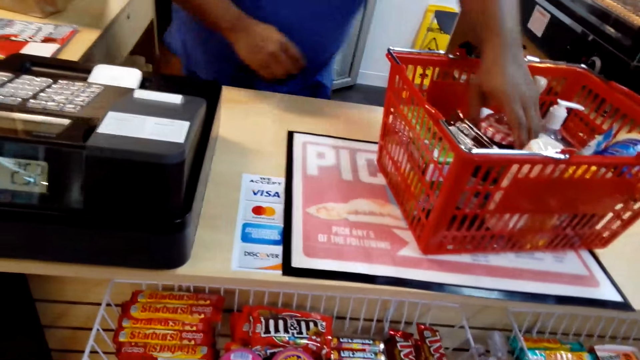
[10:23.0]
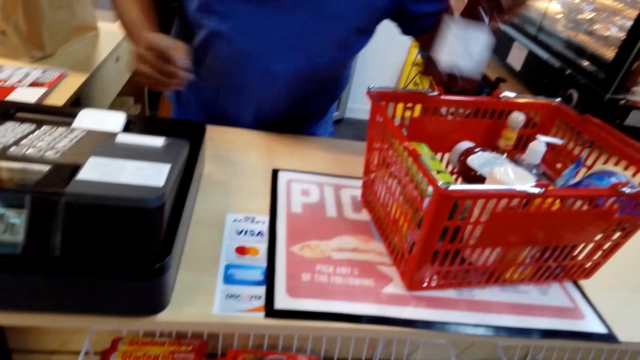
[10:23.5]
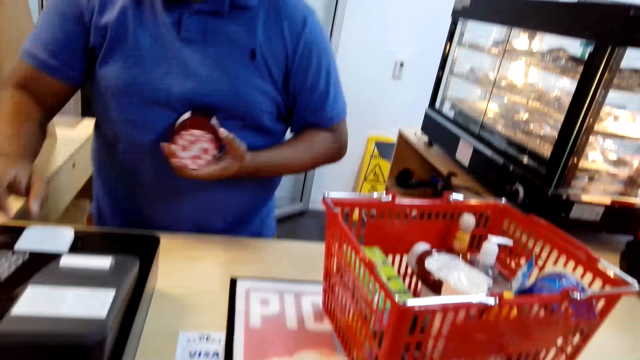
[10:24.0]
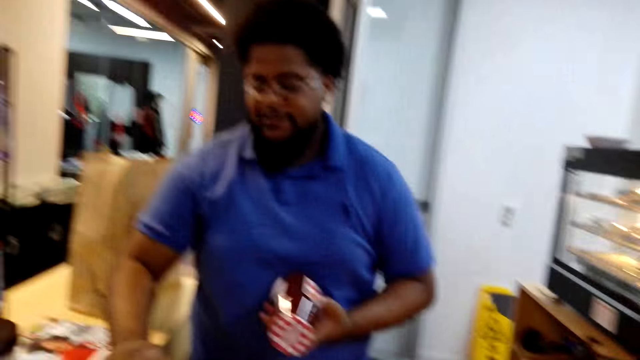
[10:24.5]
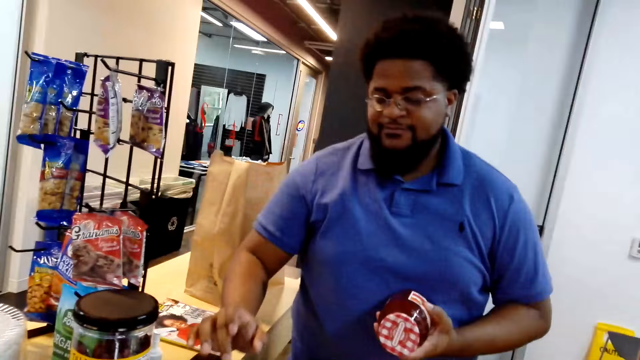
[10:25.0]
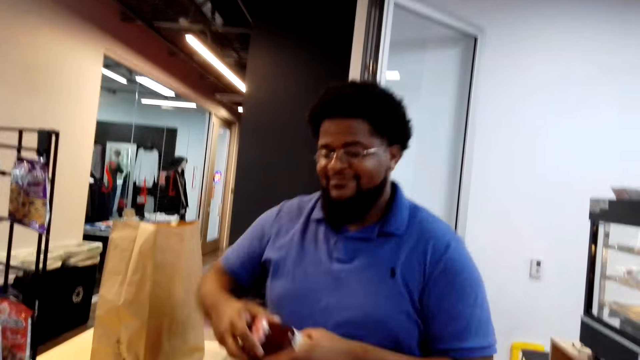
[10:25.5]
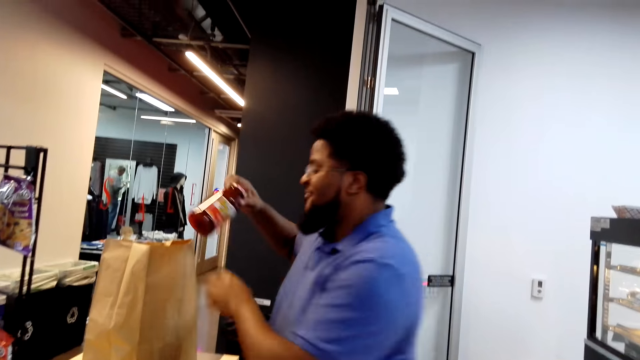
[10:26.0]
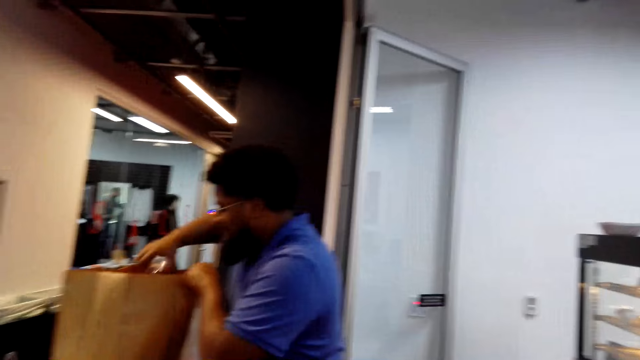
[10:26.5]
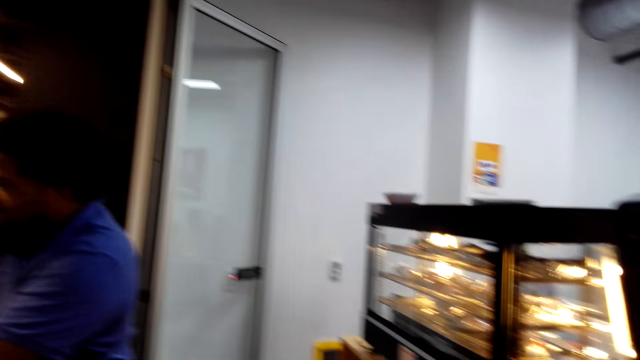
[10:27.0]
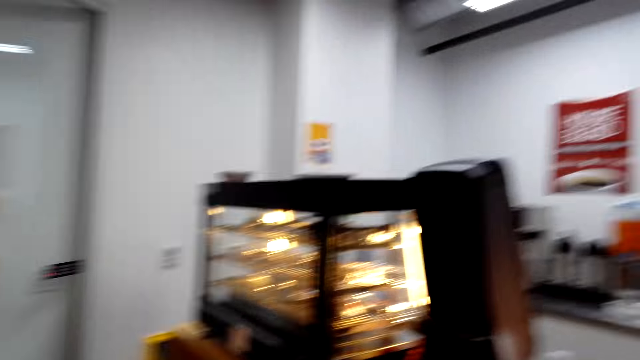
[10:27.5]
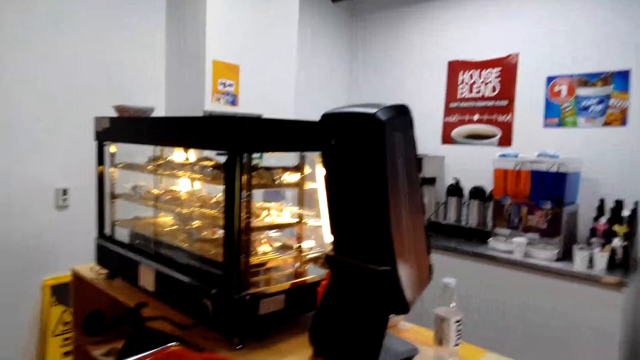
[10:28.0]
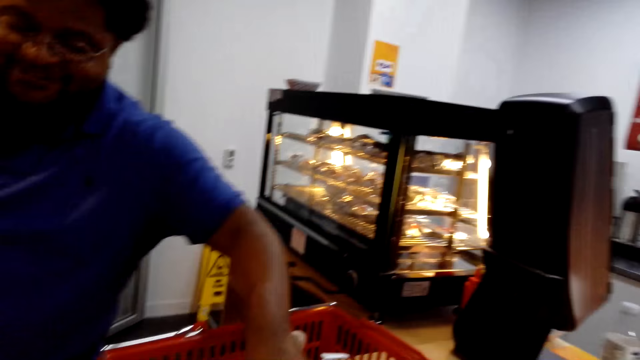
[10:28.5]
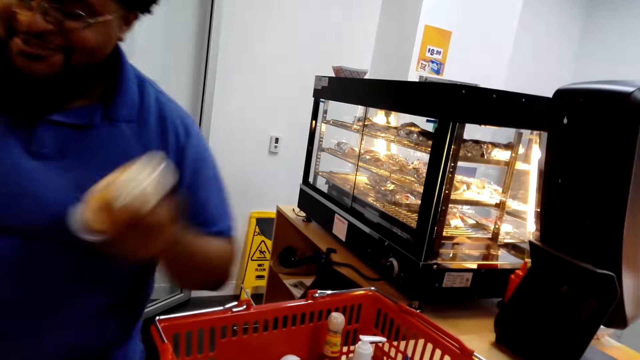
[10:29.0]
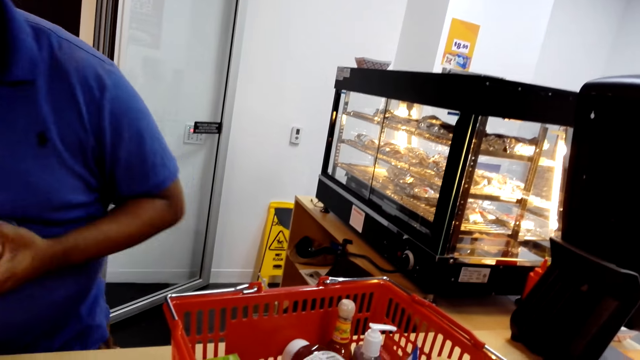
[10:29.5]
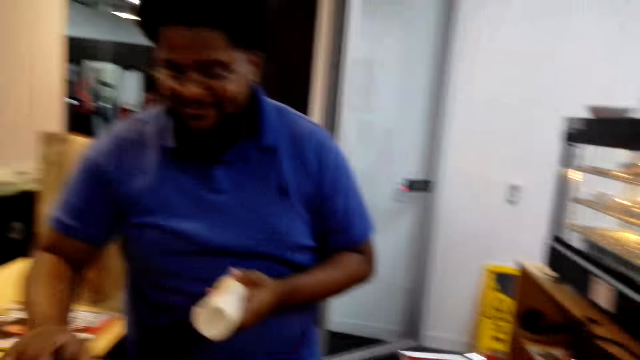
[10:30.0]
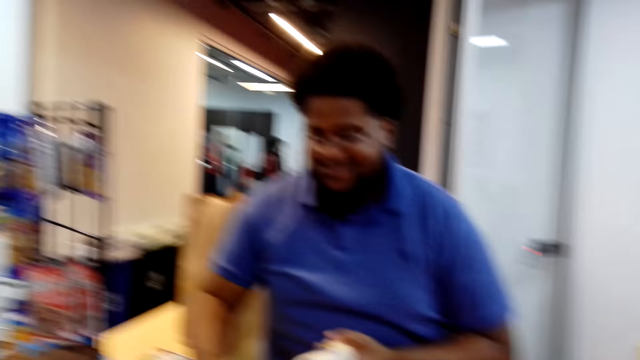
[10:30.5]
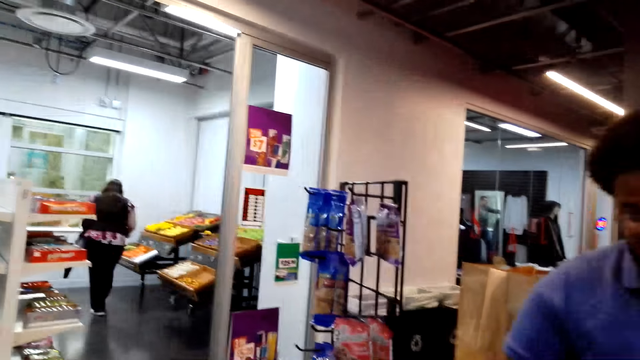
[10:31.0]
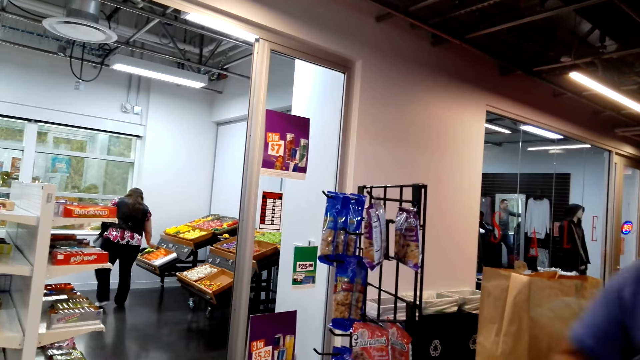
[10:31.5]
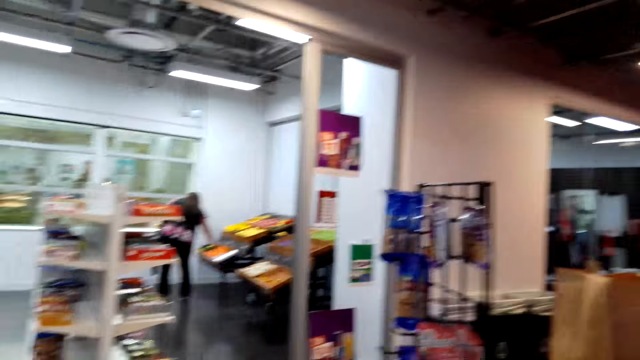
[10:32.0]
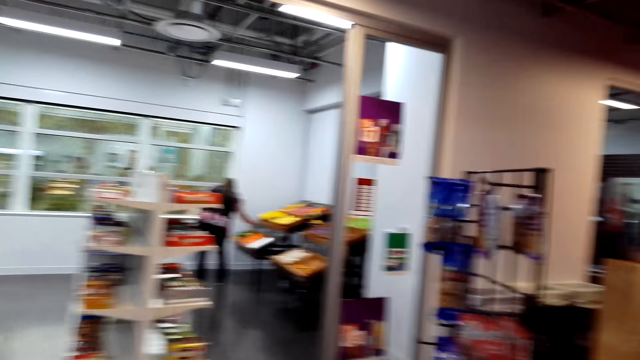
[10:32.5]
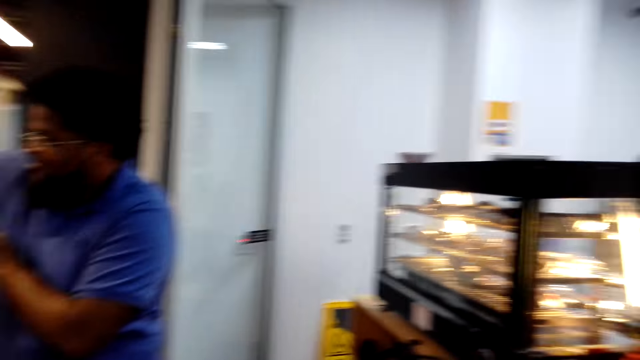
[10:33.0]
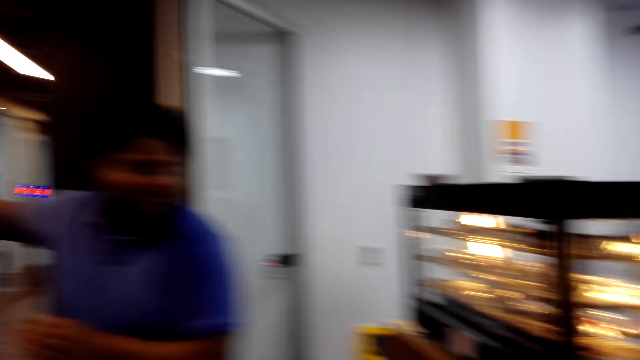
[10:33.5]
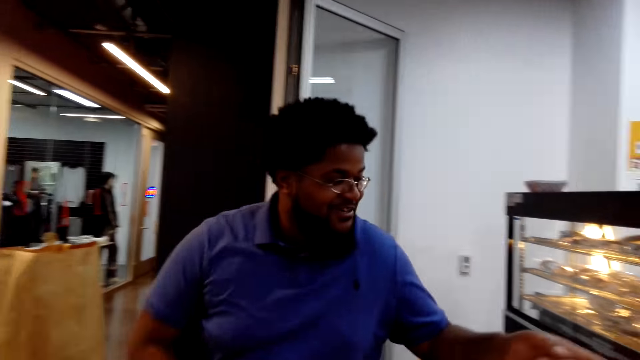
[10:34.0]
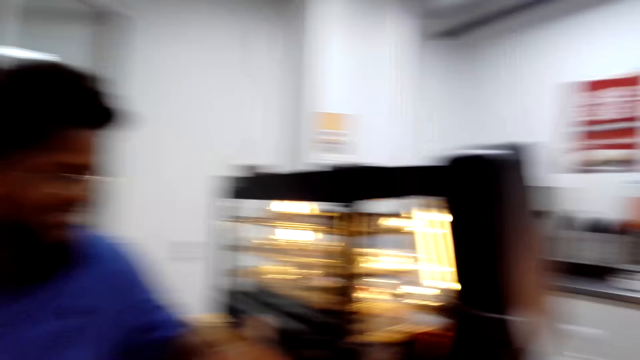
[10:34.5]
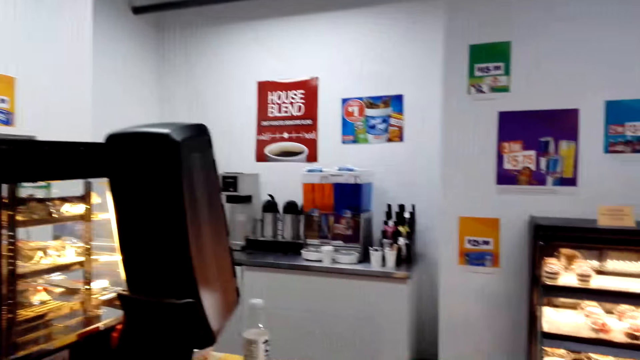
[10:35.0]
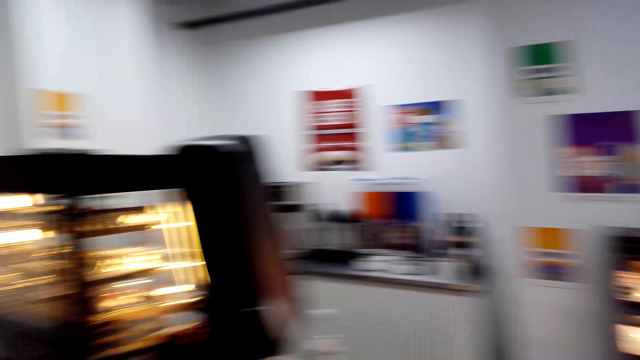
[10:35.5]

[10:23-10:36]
A man picks up a jam from the basket, registers a product on the barcode machine, and places the jam in a paper bag. The man picks up a product from the basket and does the sum for the shopping. The man registers a product on the barcode machine and places a product in the paper bag.

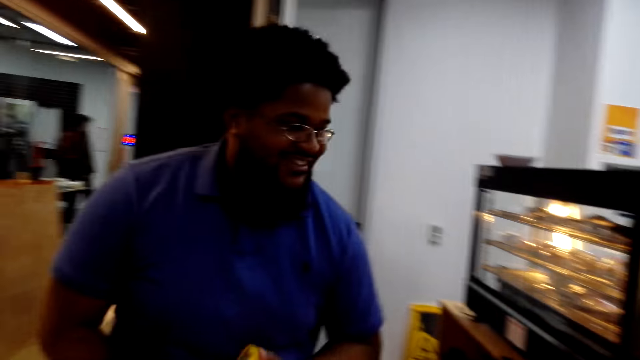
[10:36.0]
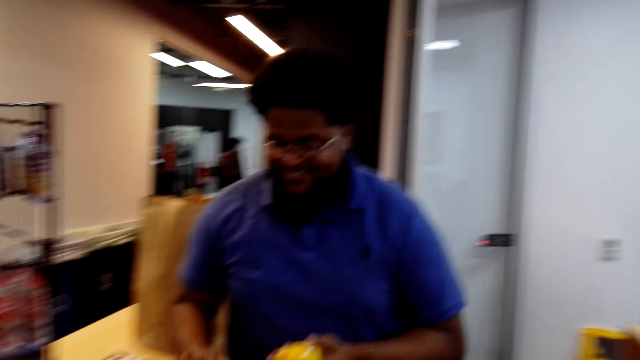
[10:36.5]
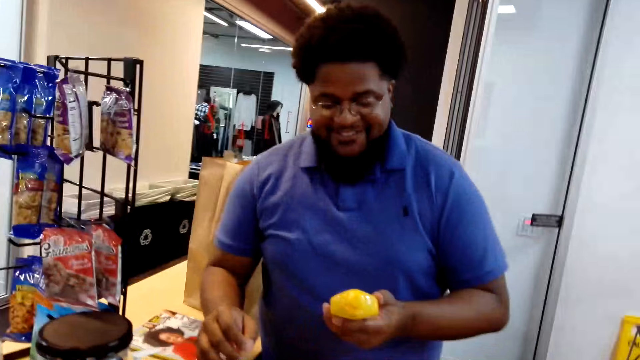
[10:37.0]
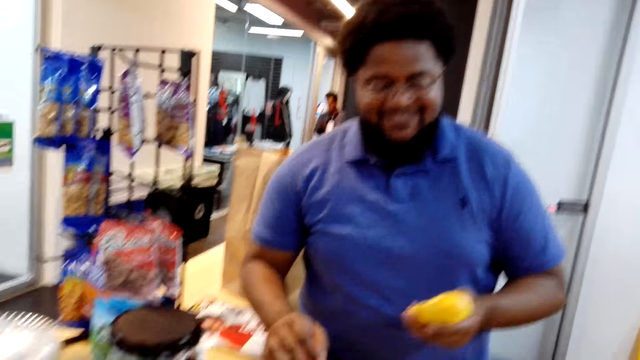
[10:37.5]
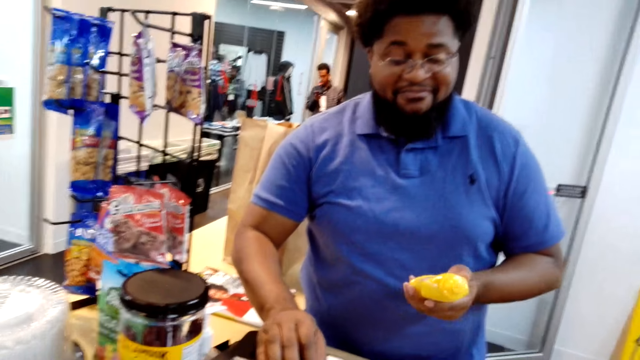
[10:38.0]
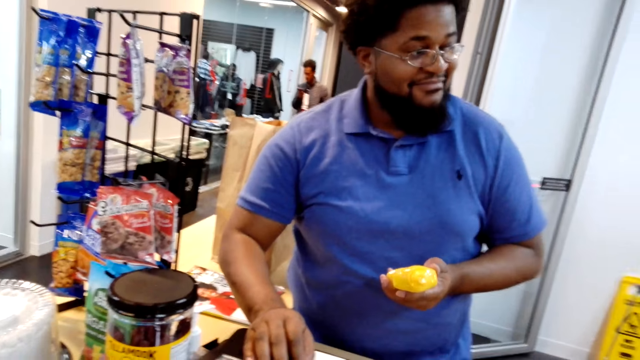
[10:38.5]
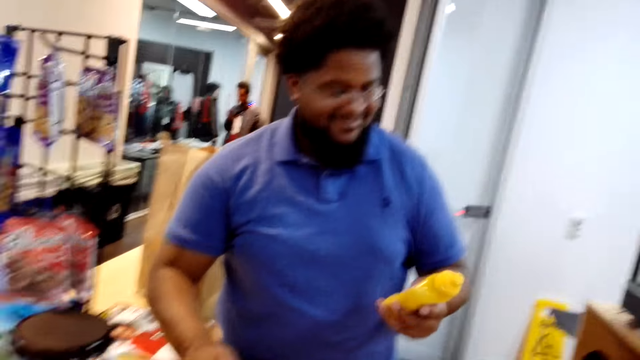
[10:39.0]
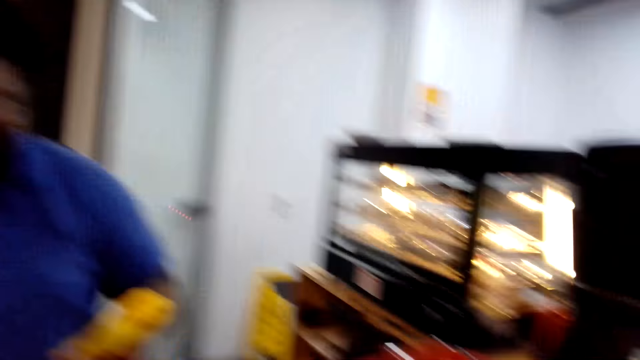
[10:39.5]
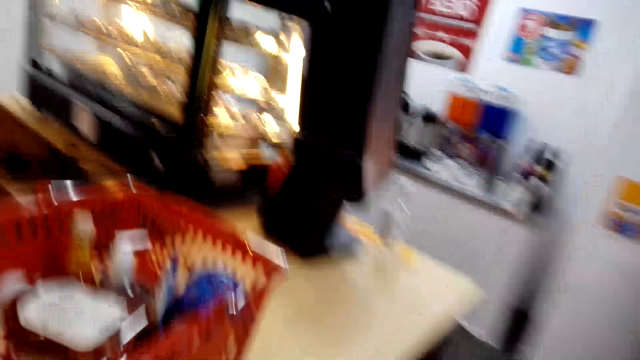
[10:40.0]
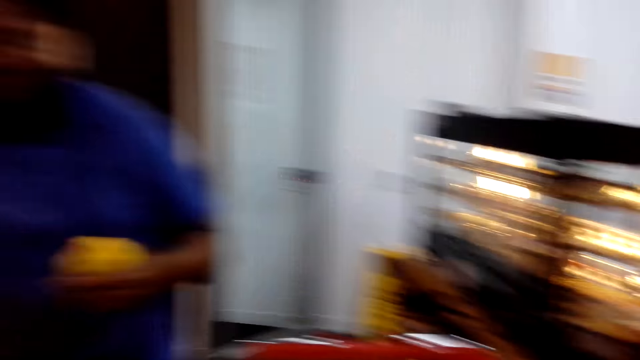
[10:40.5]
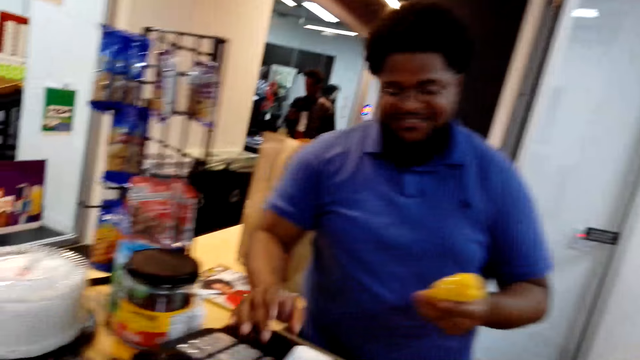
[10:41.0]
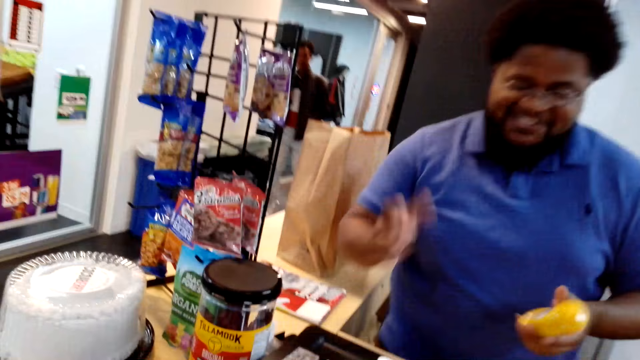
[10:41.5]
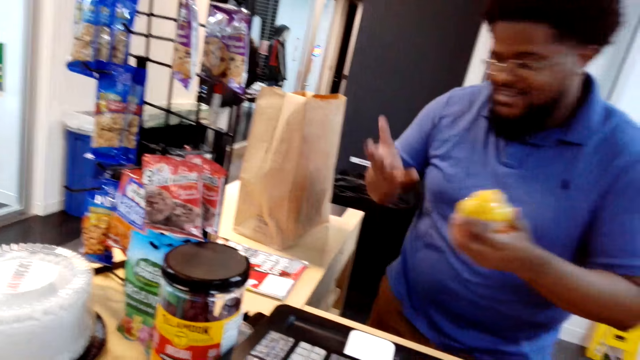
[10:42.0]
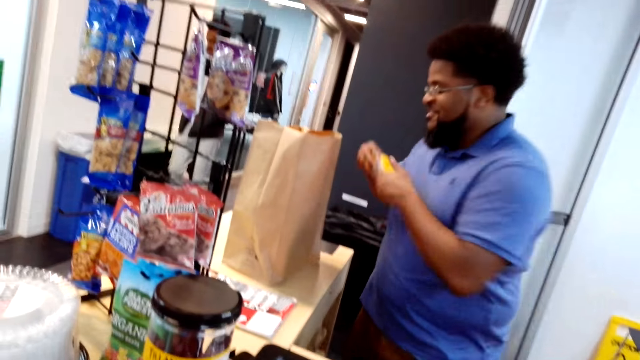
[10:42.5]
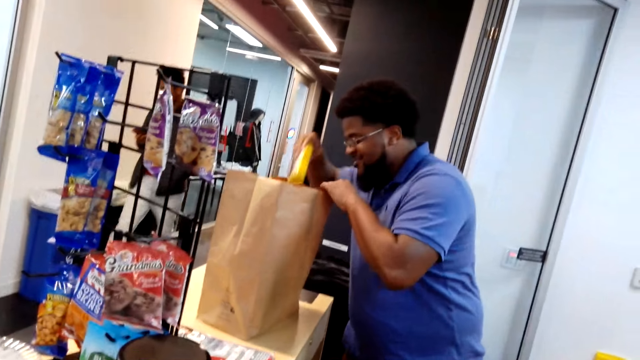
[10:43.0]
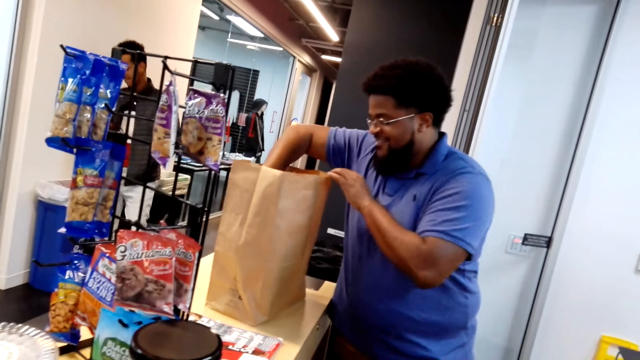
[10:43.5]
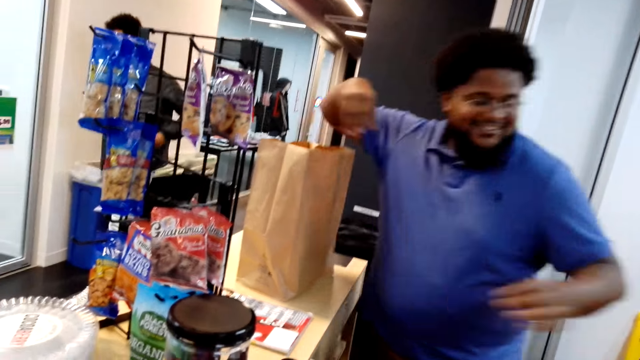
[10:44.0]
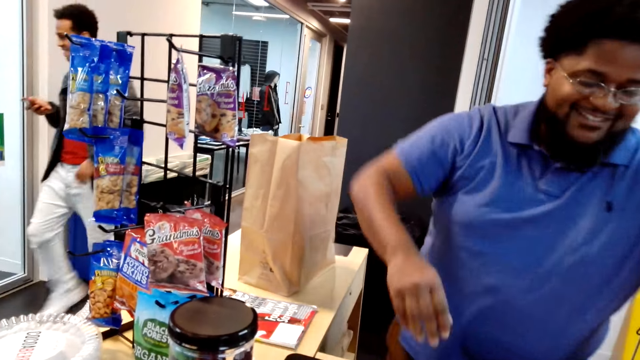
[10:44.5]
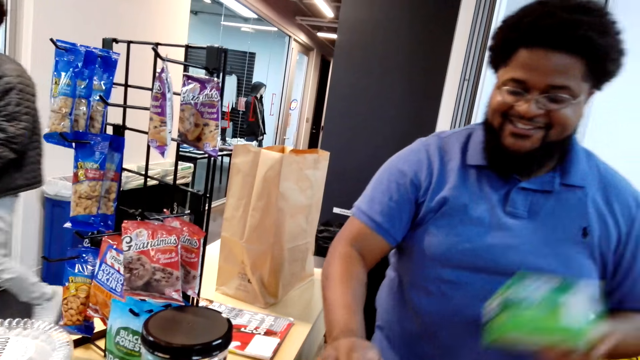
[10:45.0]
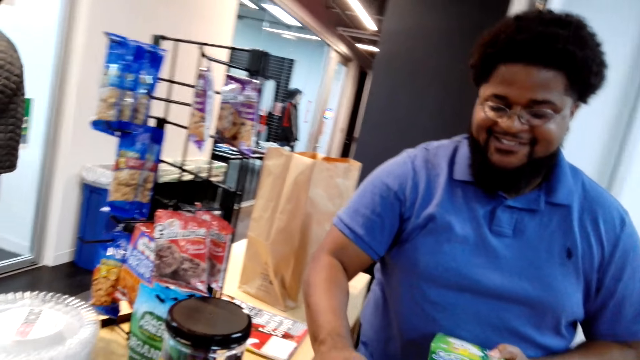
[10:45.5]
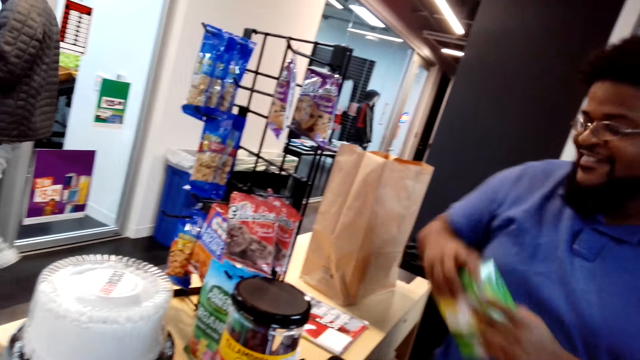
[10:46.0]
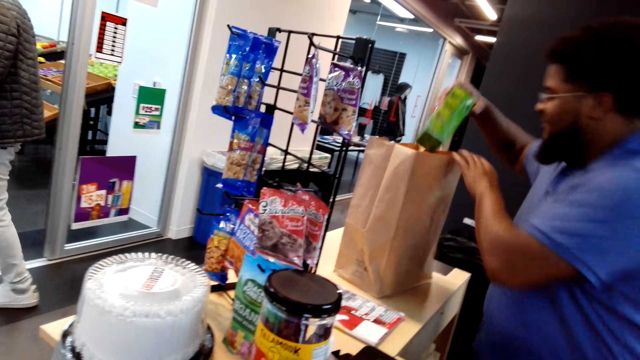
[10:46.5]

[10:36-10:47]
A man registers a product on the barcode machine. The camera wearer looks around. The man places a product in a paper bag, picks up a product from the basket, and registers a product on the barcode machine.
